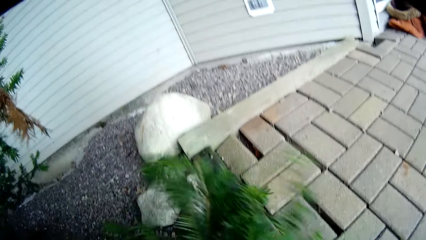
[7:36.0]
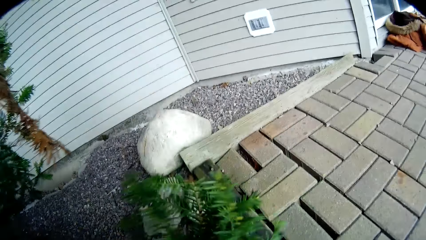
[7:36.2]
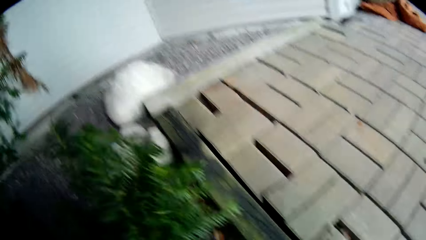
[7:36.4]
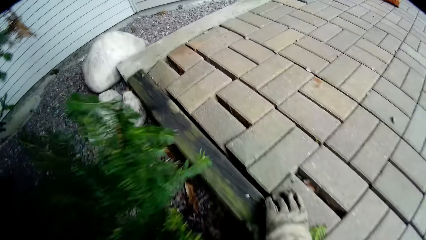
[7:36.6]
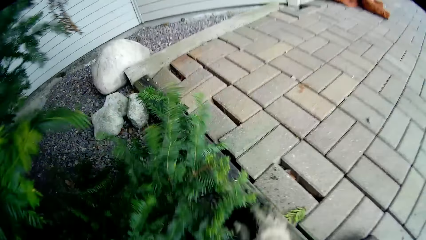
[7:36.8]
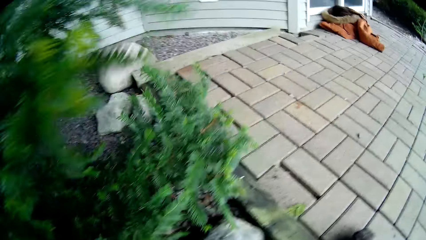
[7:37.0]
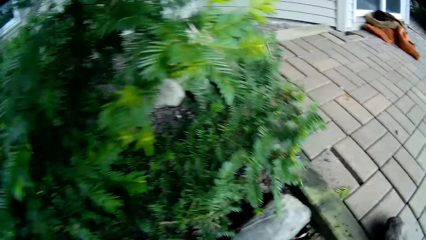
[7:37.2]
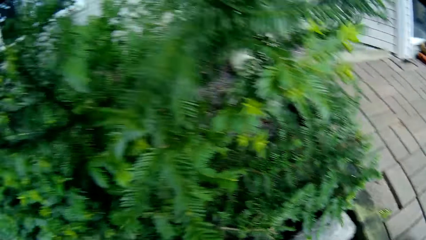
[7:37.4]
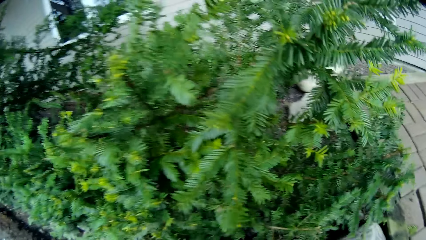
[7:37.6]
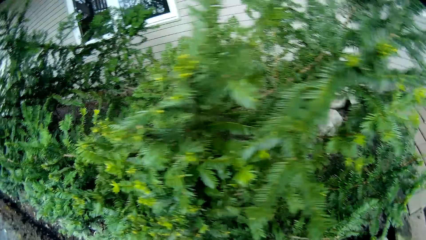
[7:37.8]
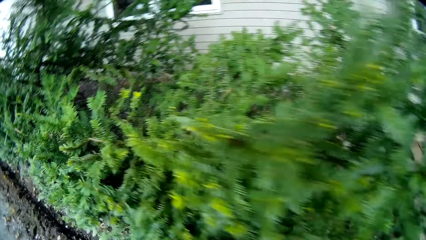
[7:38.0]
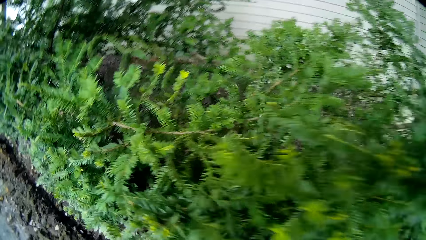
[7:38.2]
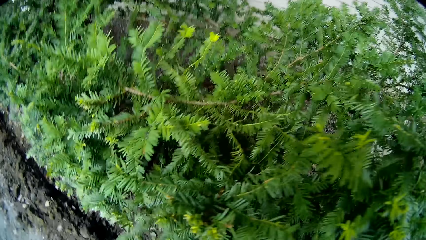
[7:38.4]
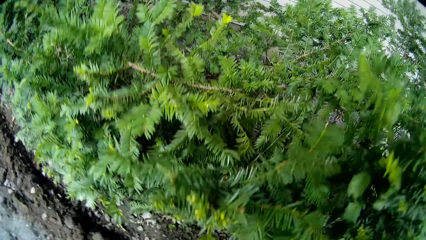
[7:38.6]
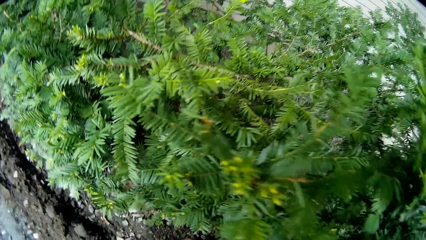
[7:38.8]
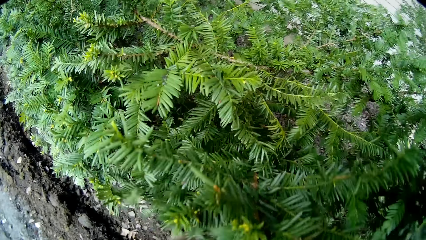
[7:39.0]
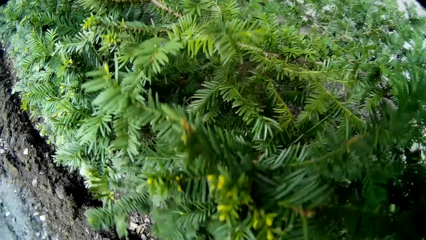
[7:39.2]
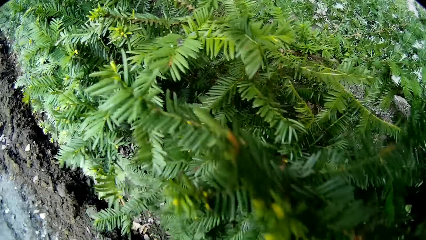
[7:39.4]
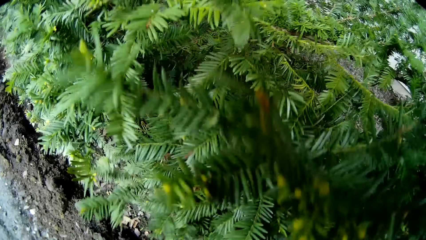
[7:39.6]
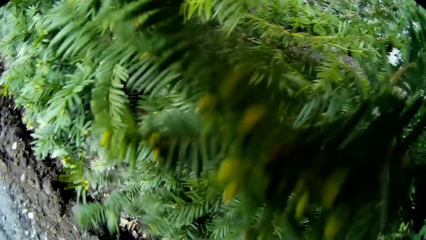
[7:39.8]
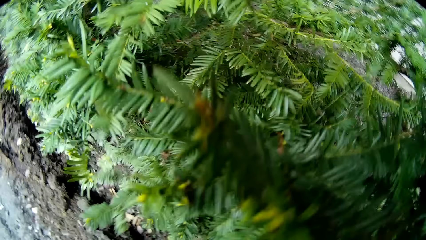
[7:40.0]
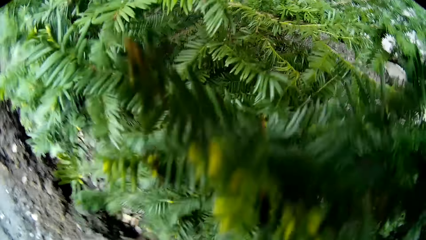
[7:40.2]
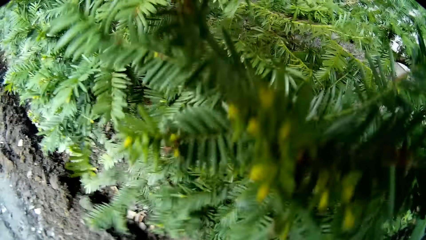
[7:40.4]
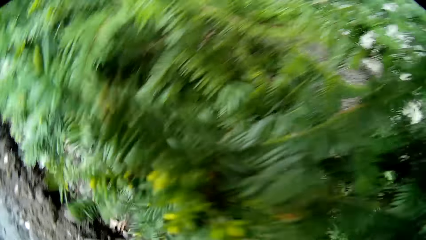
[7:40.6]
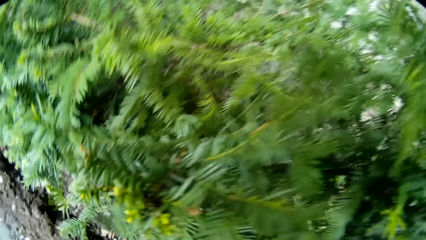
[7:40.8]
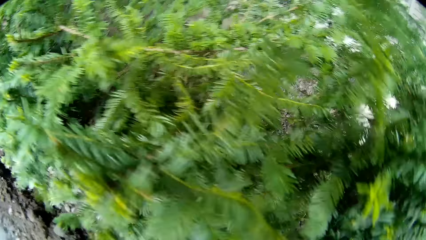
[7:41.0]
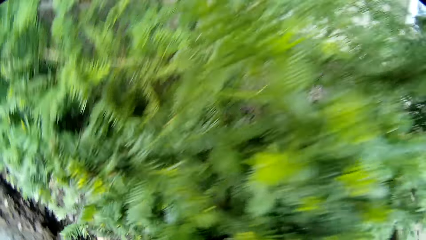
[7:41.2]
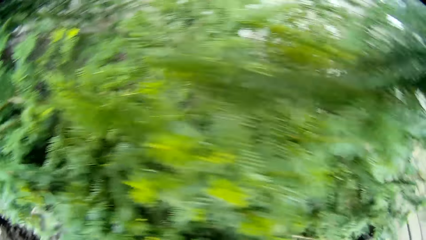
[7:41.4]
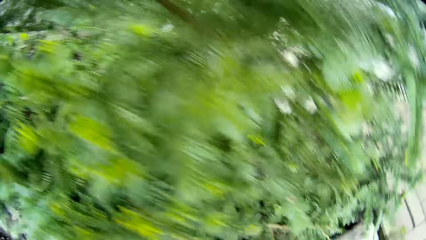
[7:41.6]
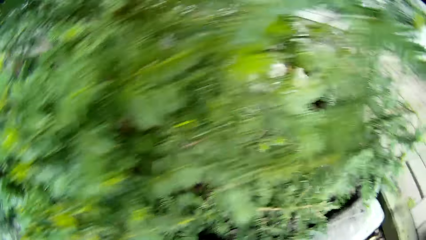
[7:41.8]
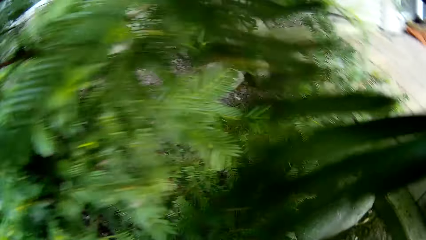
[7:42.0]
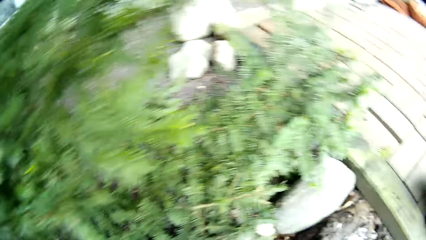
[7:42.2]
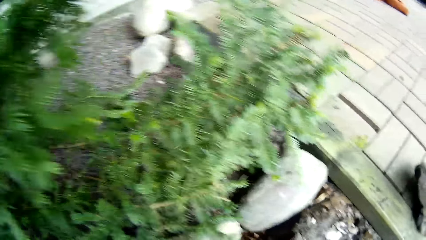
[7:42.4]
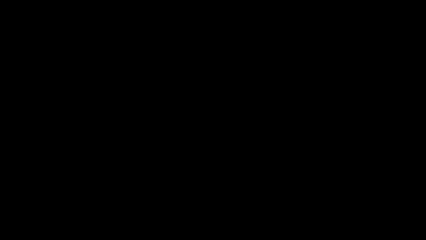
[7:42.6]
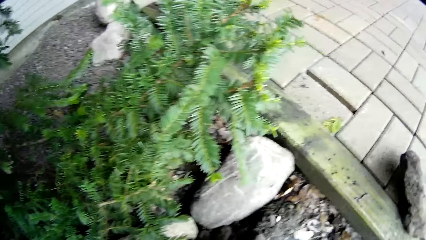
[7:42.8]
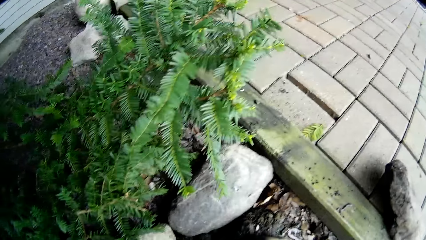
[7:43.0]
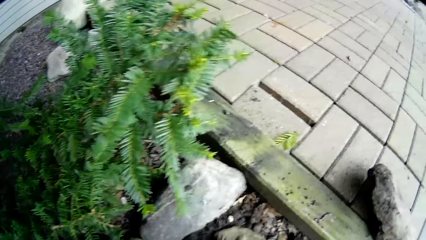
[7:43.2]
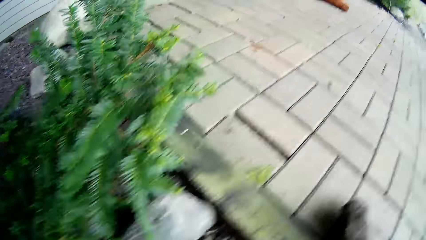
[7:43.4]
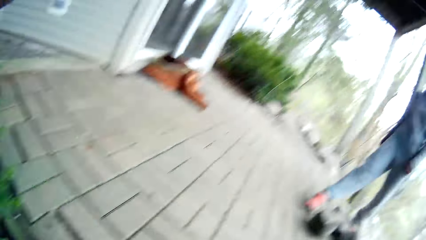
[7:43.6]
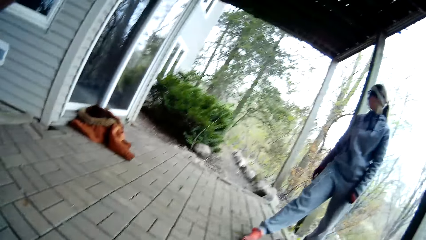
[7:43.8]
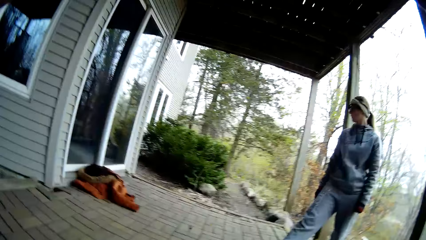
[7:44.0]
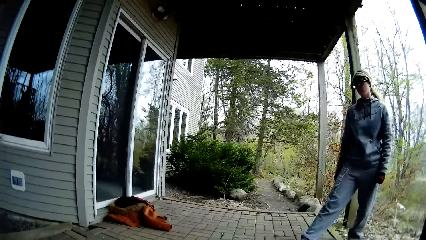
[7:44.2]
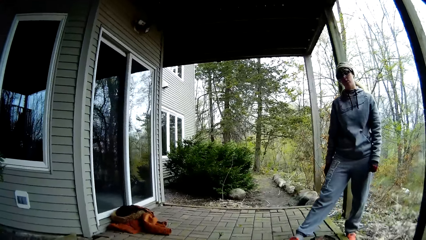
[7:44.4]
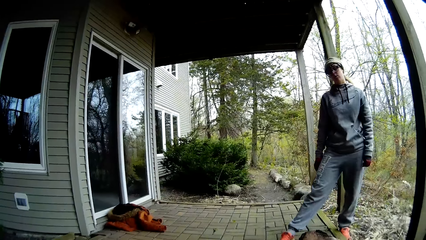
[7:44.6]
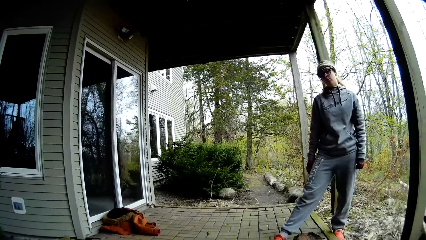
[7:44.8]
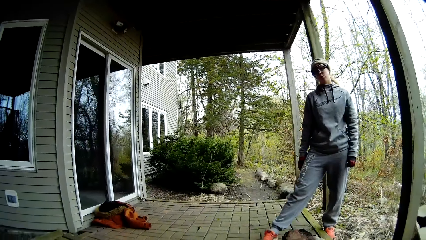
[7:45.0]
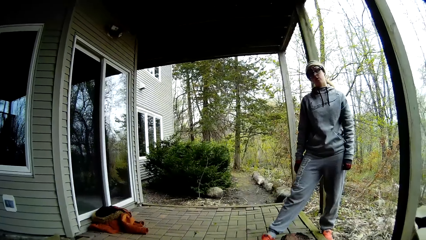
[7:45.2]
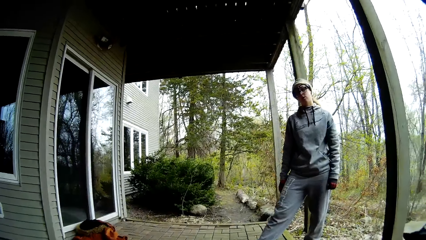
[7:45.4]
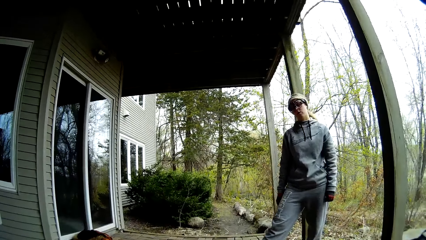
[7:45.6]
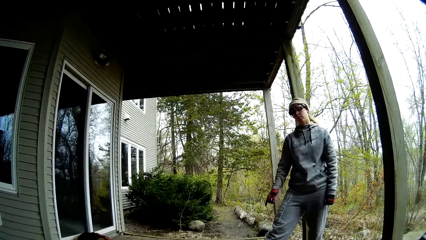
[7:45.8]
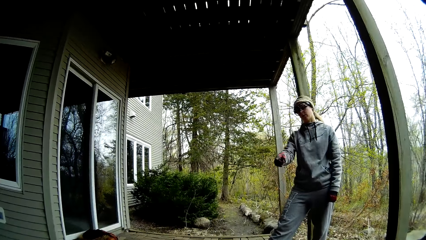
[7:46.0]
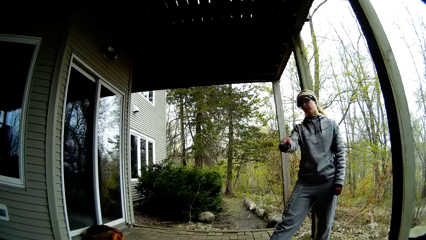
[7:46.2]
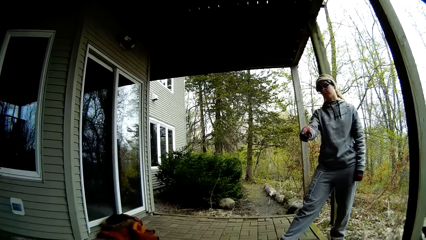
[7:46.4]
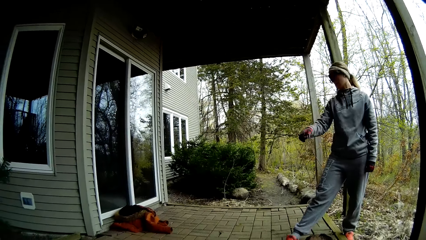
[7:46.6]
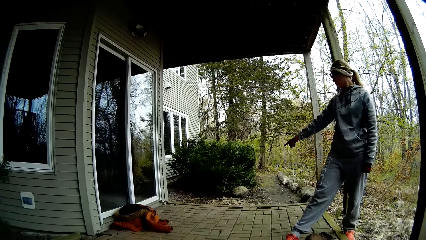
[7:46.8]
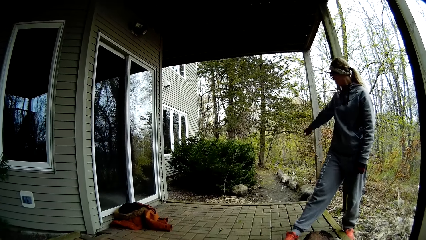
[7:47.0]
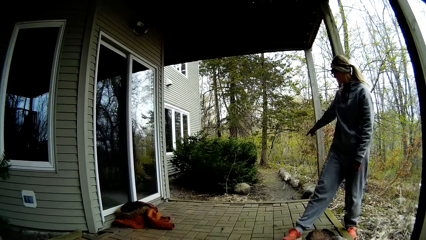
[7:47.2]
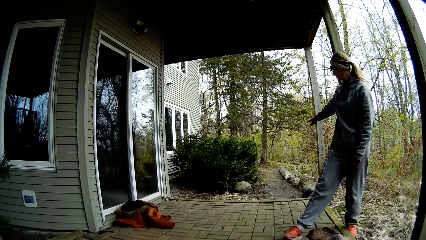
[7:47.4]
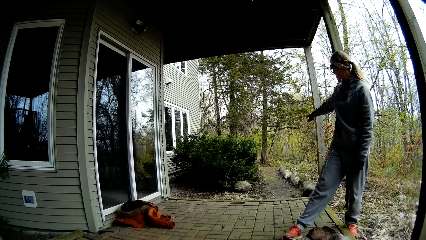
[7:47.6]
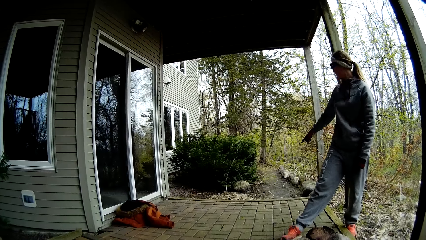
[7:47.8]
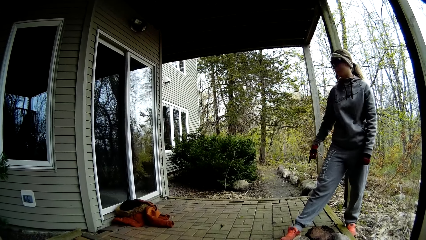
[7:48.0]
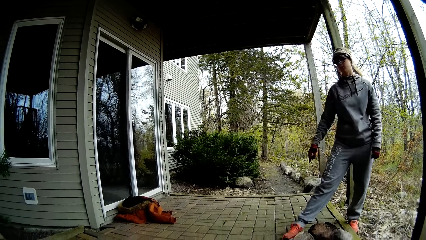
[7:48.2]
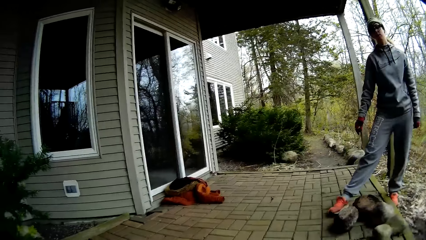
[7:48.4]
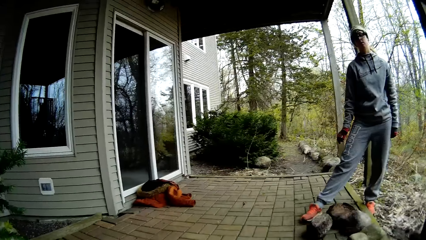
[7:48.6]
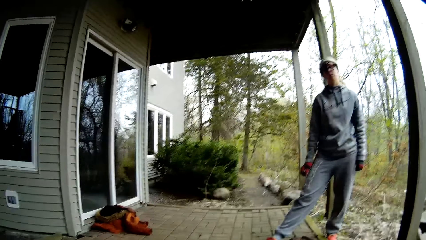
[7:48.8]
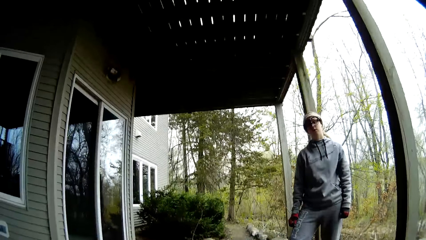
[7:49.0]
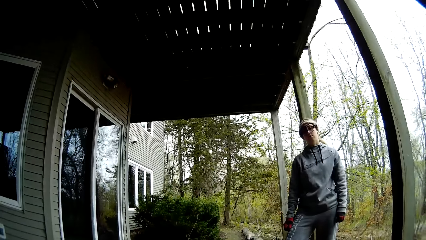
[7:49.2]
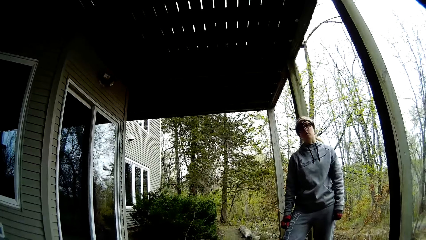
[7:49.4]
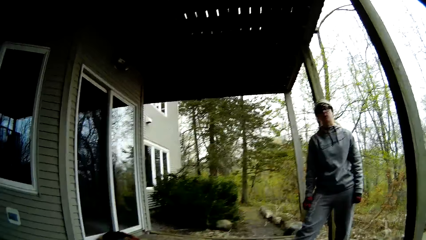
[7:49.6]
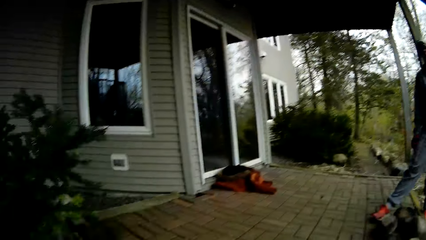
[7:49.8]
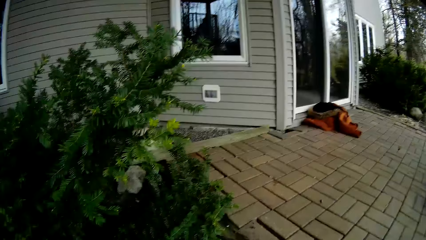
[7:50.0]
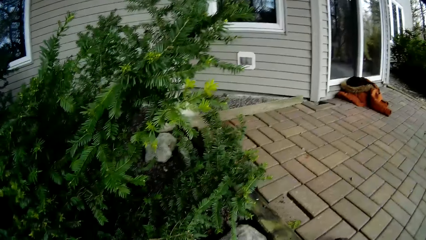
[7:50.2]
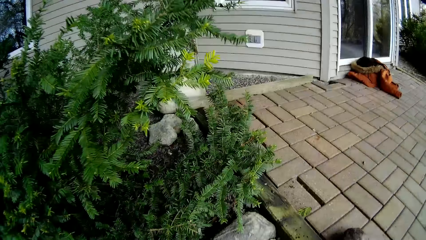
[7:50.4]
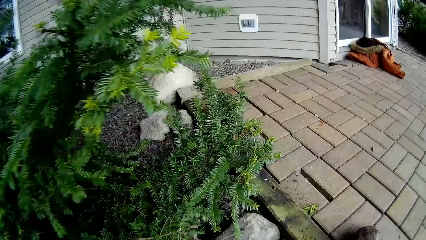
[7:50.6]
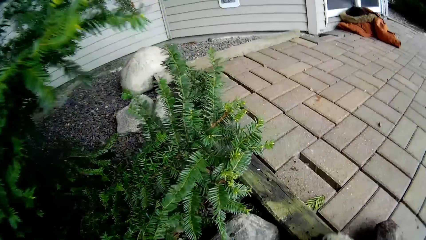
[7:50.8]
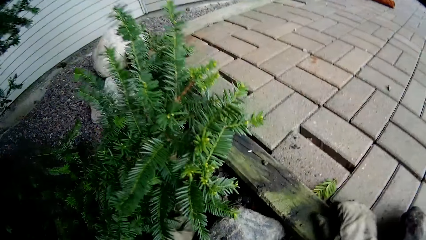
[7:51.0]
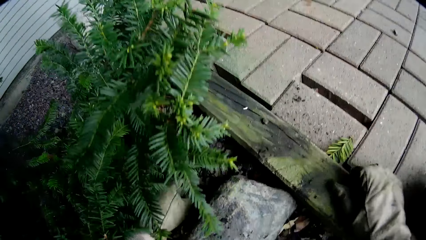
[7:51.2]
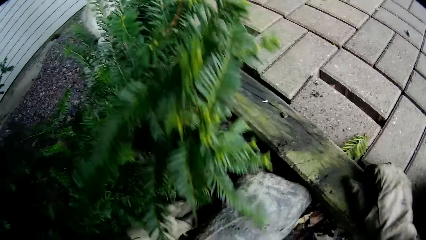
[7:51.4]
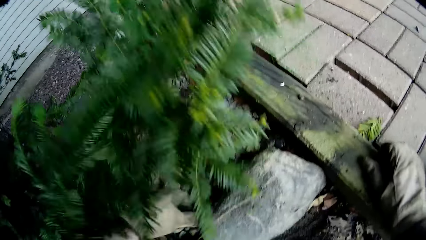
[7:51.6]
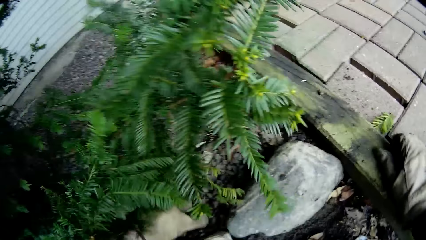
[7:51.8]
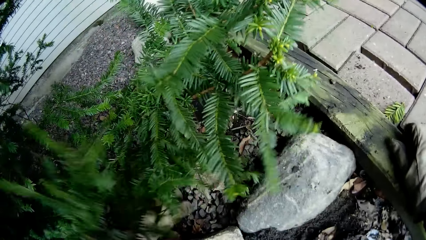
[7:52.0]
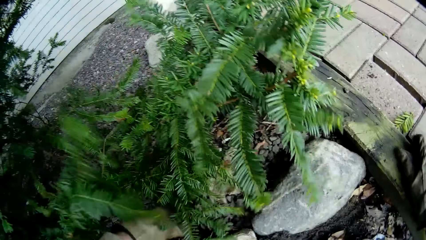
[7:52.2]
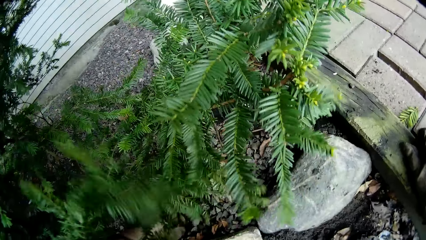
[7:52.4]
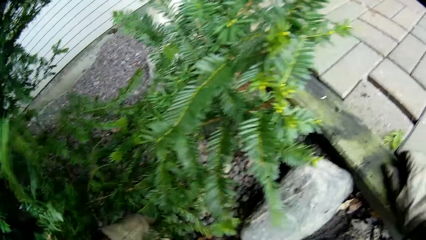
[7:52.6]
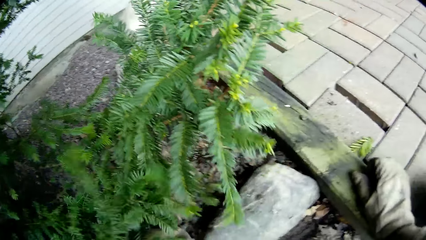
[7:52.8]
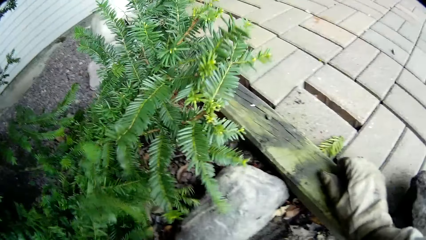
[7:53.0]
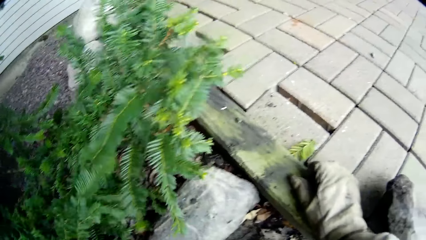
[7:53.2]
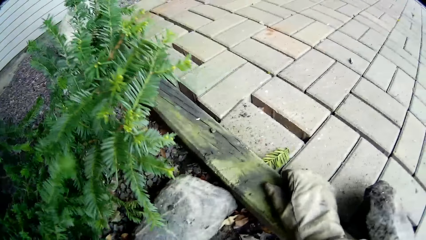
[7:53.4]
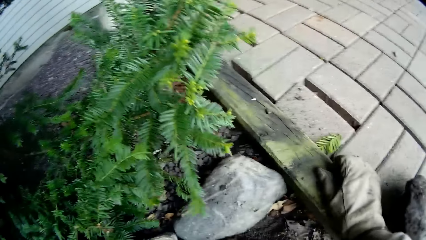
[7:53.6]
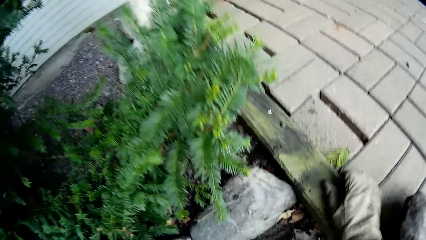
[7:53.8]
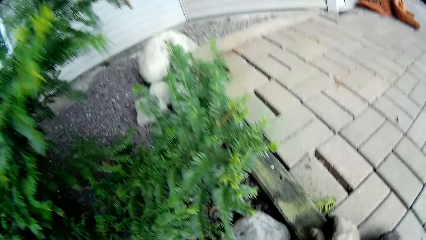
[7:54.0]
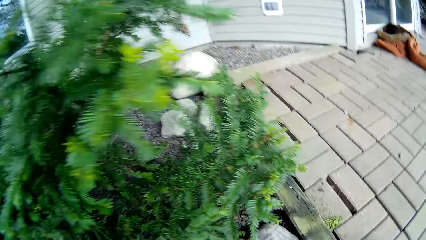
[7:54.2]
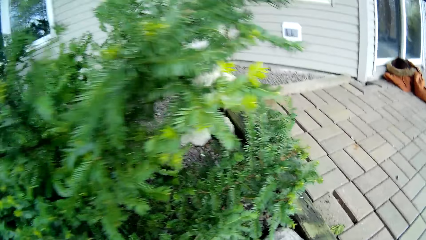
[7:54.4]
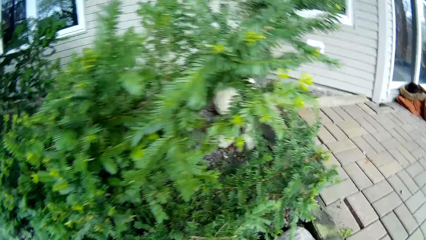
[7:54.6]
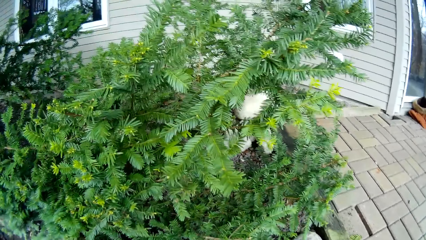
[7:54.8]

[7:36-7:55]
The camera wearer picks up the stone. He removes his right hand from the veranda floor. He converses with a woman. The woman converses with the camera wearer. The camera wearer places his right hand on the veranda floor. He clears some stones on the ground with his left hand. He rubs off the dirt.
